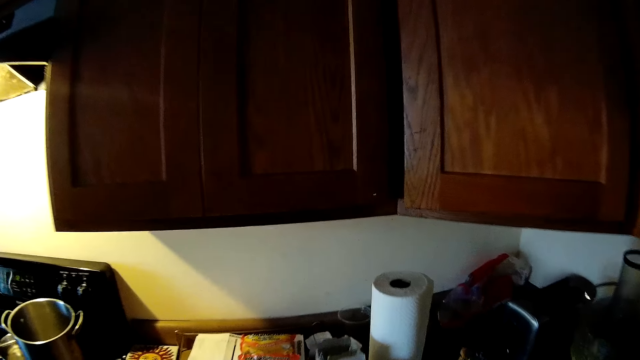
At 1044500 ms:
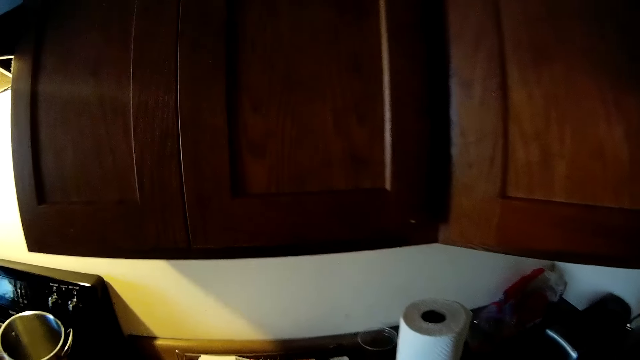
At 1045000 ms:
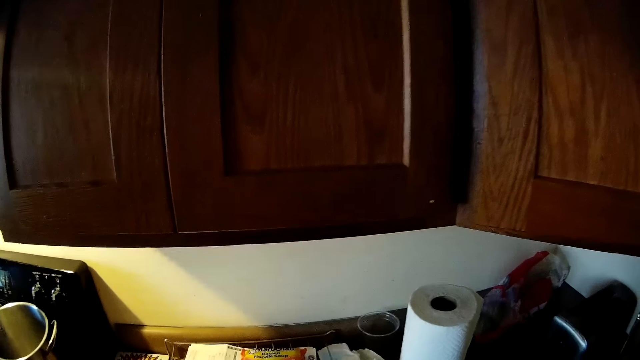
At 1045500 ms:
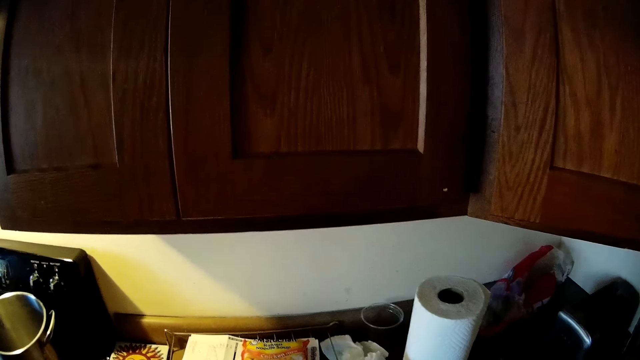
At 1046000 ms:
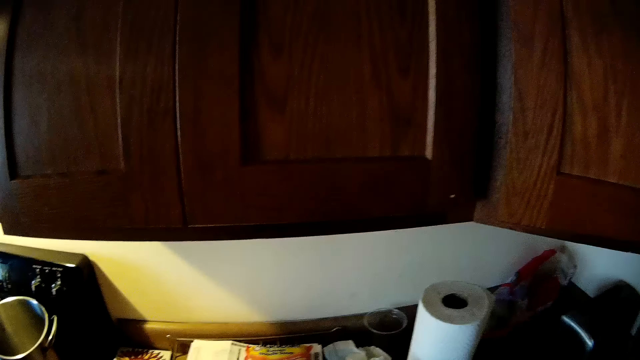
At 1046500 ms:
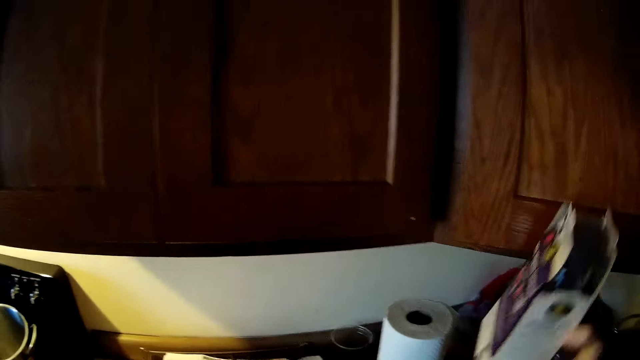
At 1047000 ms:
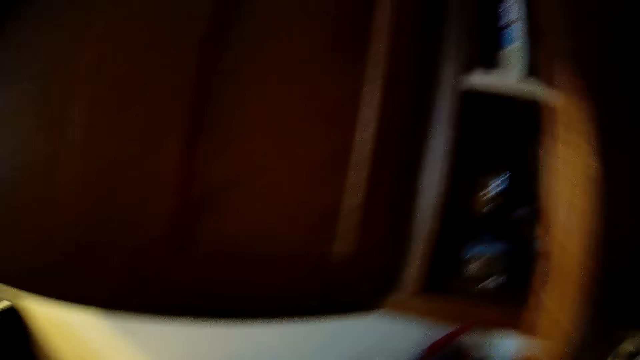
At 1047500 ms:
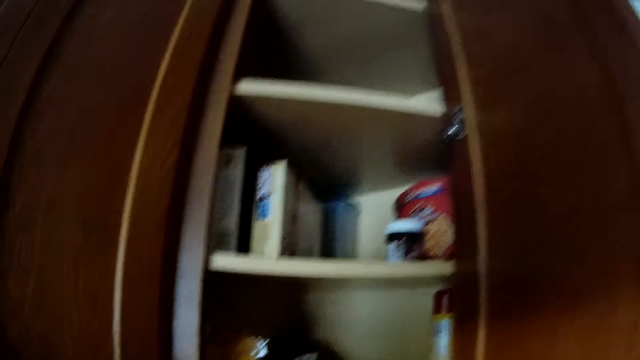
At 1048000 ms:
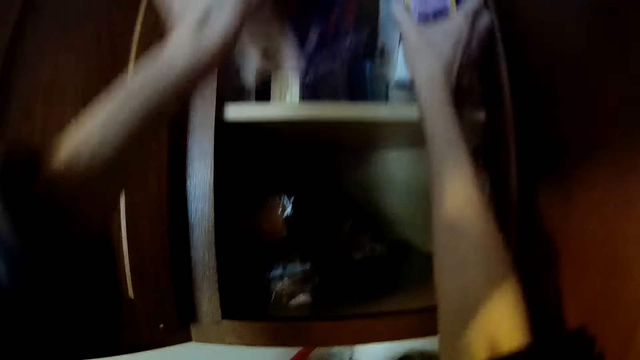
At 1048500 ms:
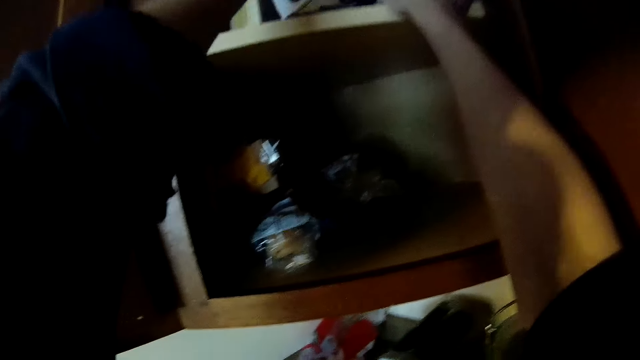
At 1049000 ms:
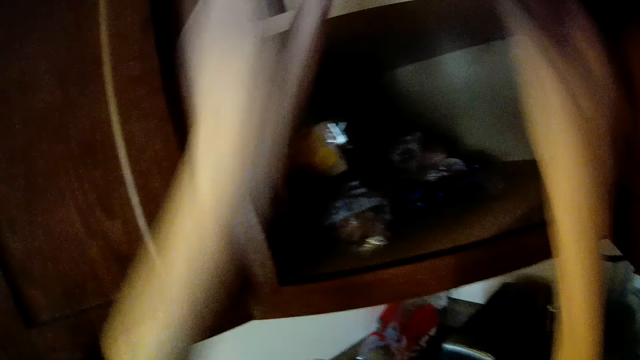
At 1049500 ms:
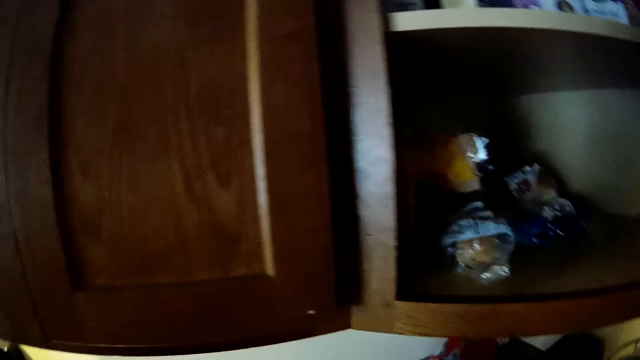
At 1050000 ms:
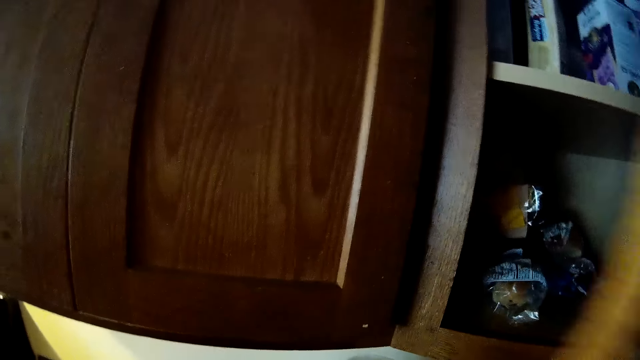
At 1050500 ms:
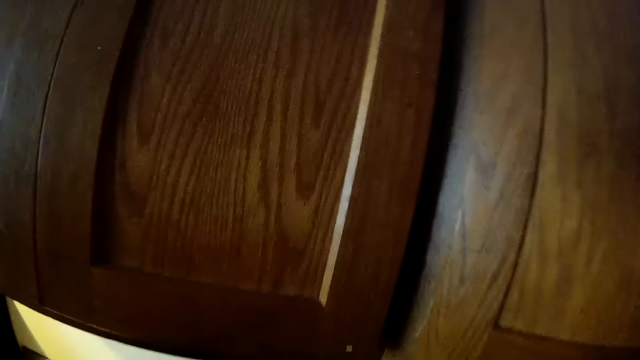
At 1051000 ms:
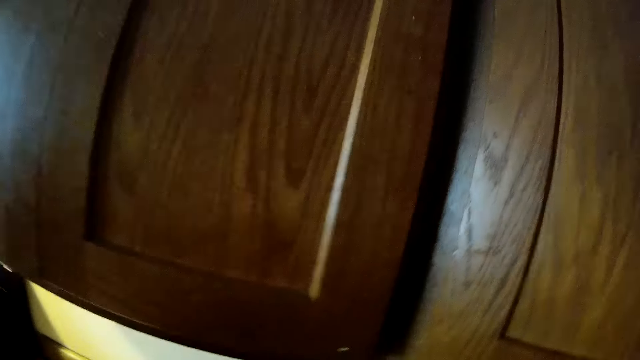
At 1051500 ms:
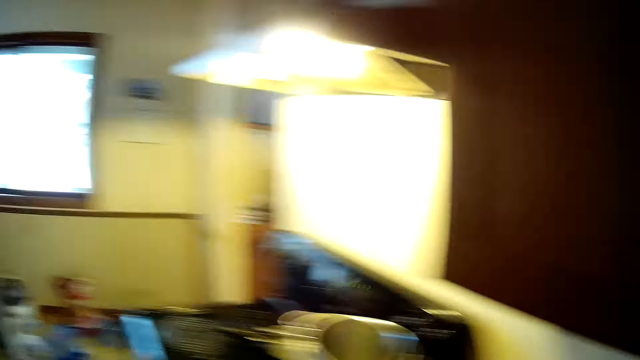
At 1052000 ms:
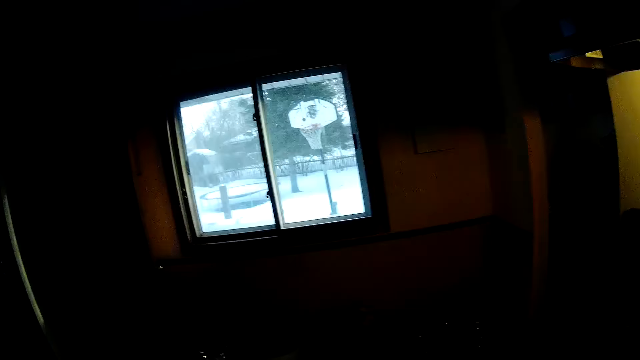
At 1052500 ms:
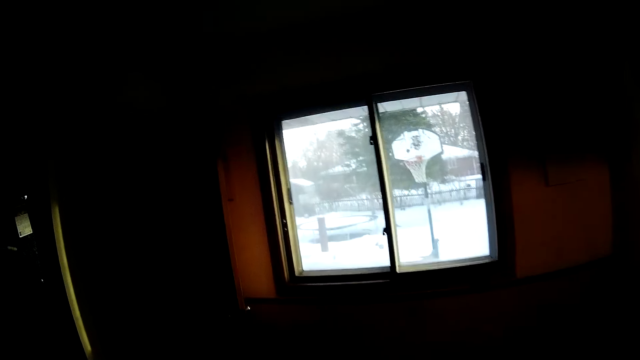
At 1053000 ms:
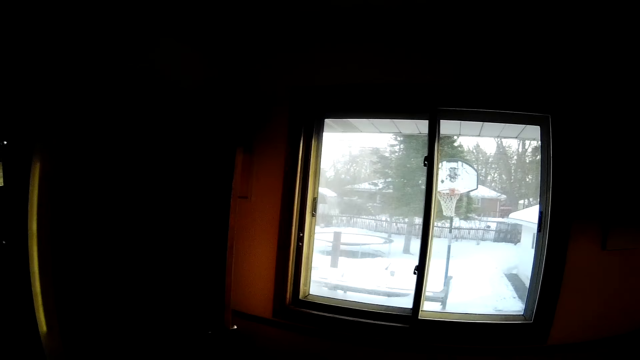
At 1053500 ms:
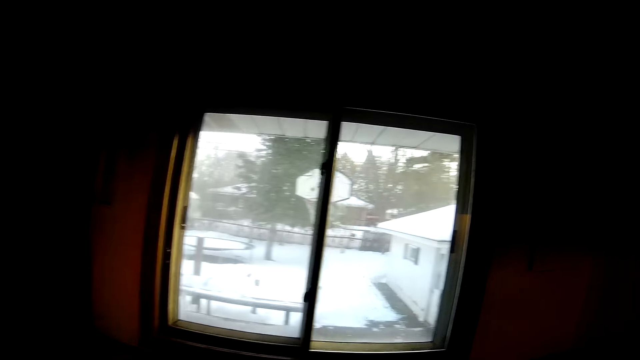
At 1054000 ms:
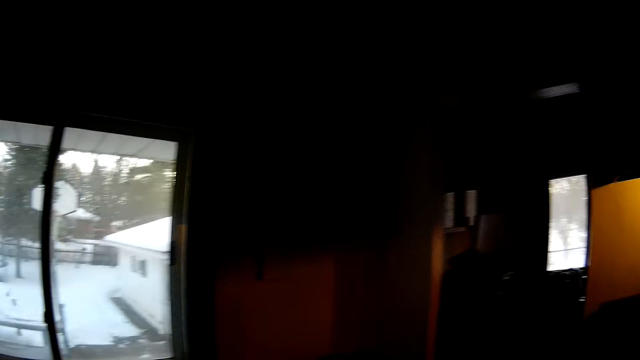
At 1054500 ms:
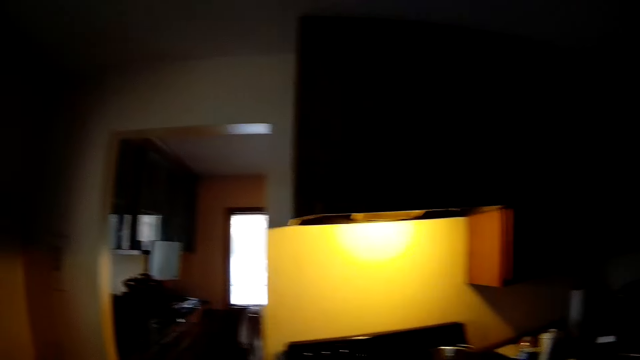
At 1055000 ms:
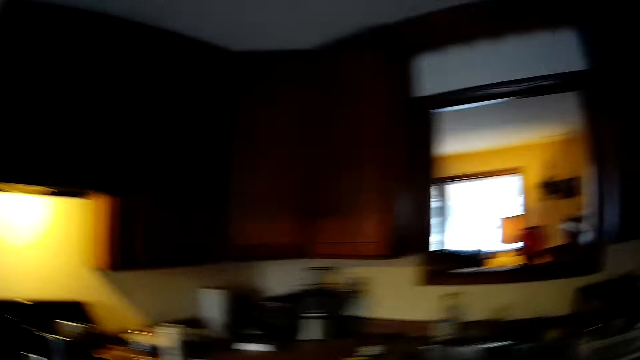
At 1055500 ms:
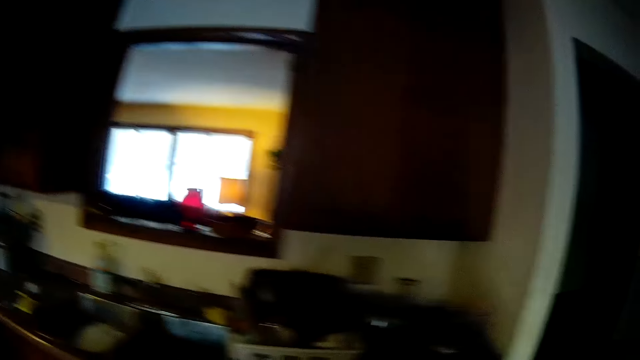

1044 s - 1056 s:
The camera wearer opens the cabinet door with his right hand. He drops two cartons on the top section of the cabinet with his hands. He closes the cabinet with his right hand. He walks in the house.

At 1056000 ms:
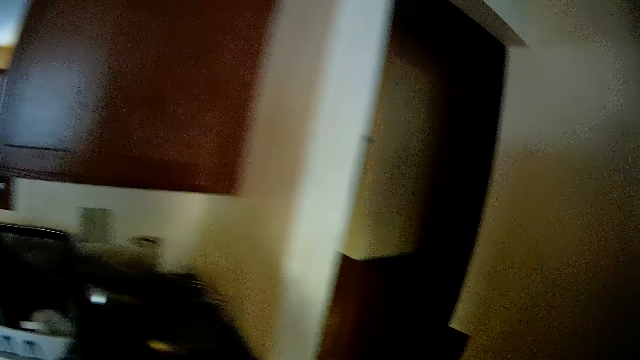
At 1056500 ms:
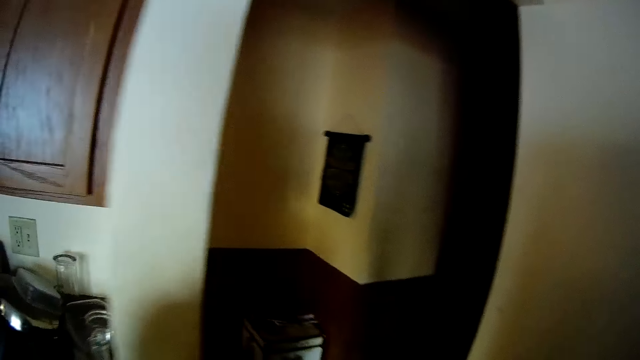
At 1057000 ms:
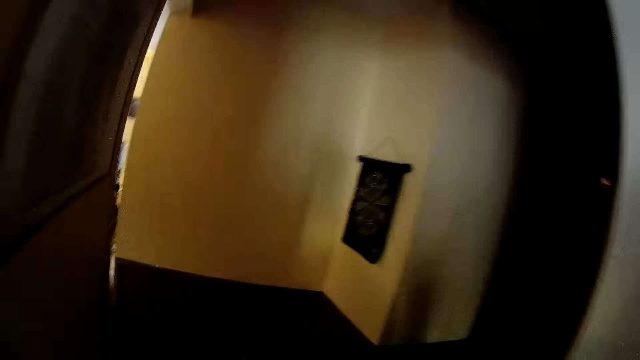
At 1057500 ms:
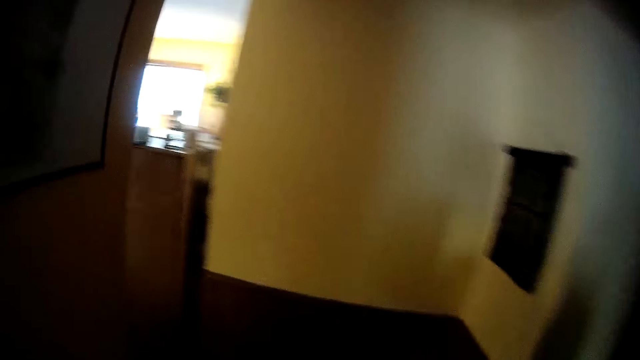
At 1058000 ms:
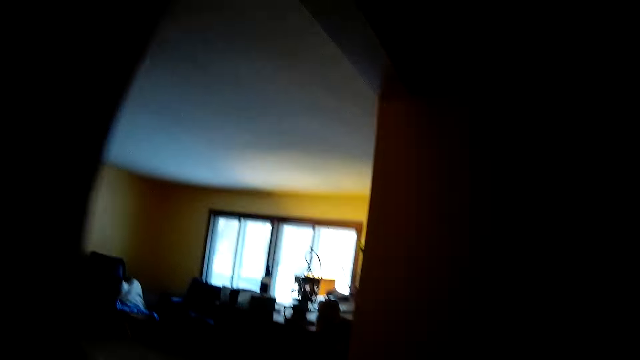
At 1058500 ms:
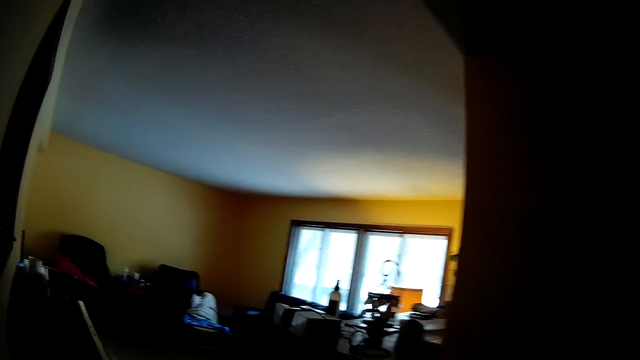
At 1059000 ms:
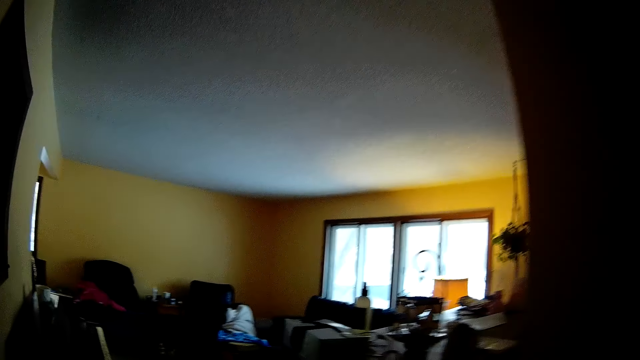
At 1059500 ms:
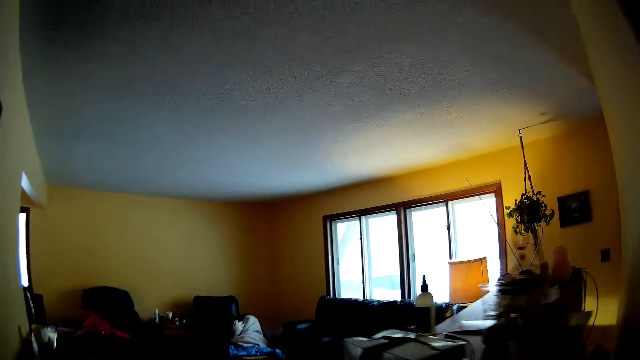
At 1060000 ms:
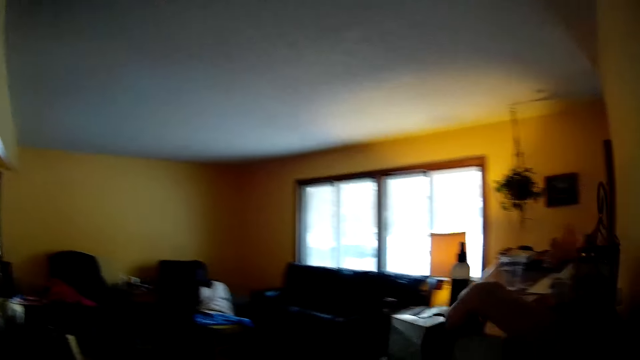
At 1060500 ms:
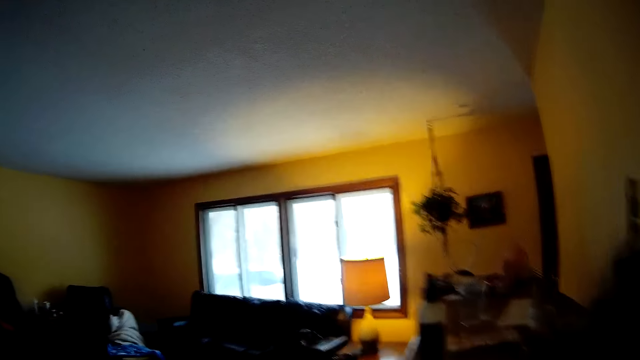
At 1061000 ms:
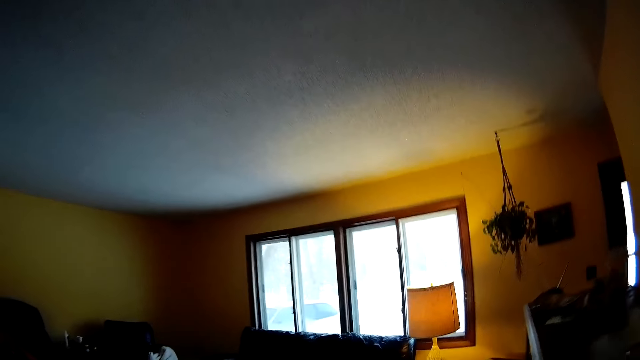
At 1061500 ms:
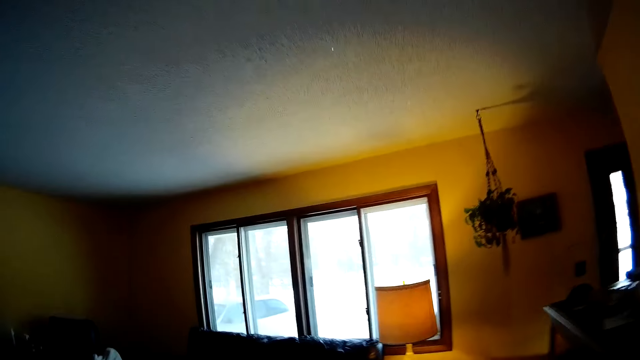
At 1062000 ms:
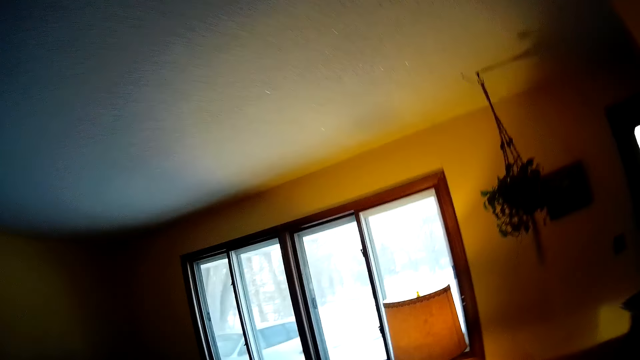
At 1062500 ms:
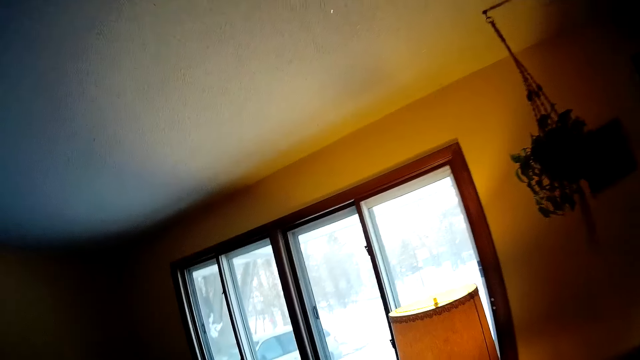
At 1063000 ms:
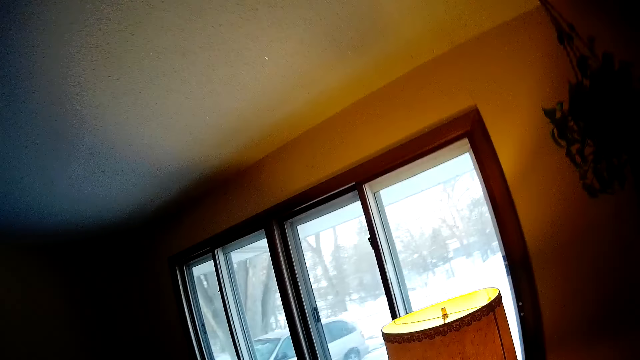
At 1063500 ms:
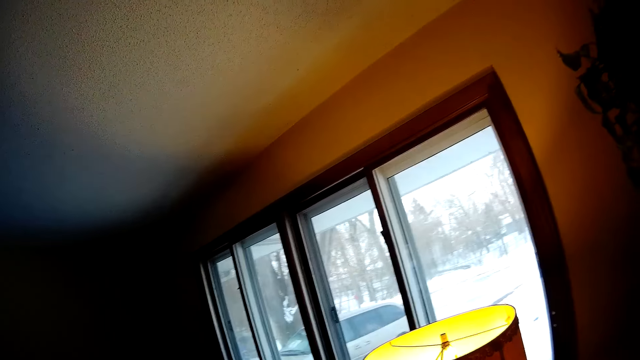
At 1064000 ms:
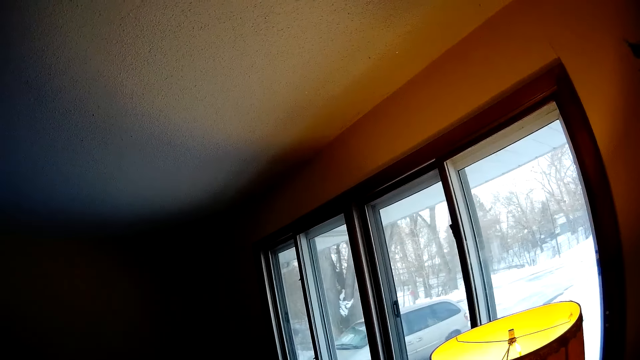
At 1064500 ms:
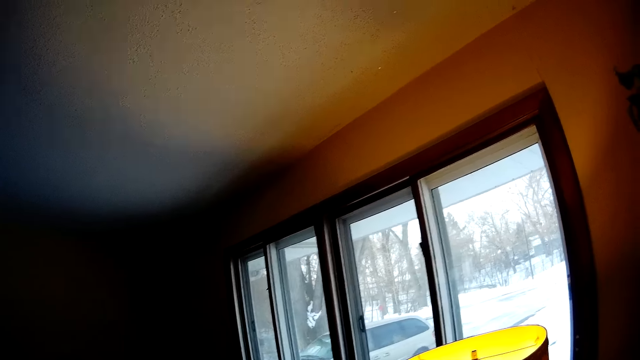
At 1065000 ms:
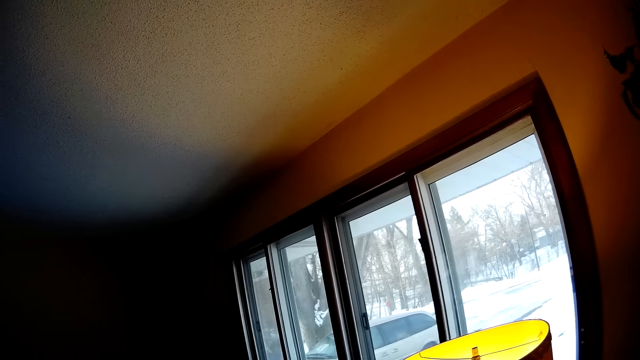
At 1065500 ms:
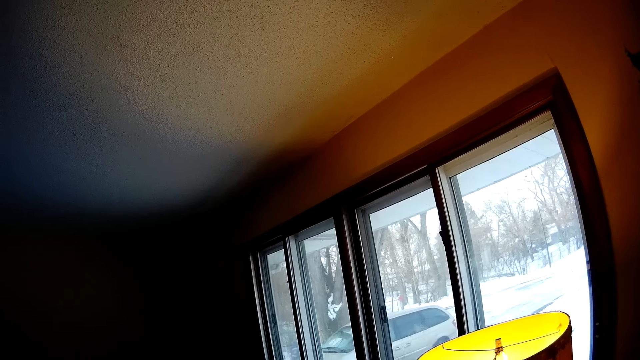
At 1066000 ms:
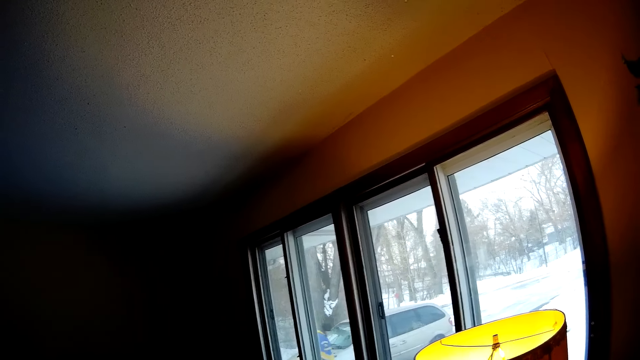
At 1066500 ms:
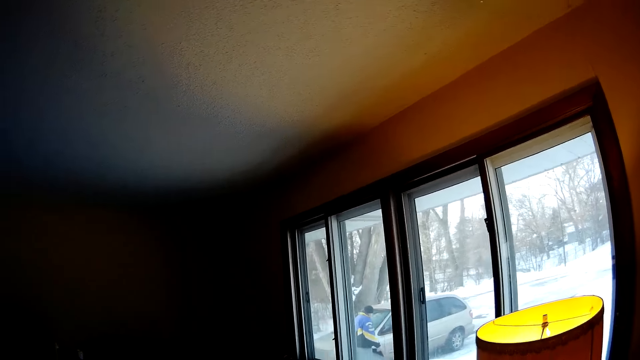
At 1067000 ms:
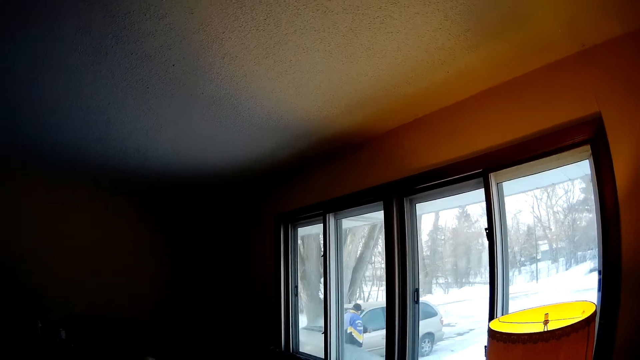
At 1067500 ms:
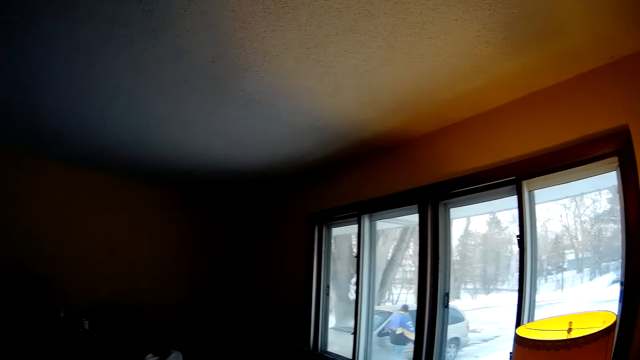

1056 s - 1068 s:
The camera wearer walks into the living room.
